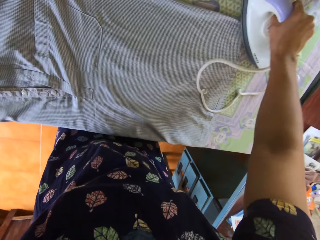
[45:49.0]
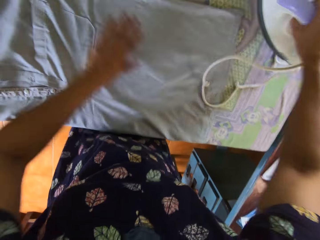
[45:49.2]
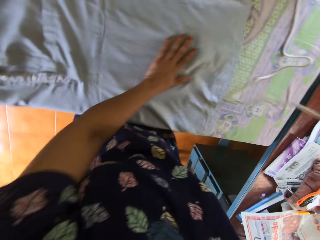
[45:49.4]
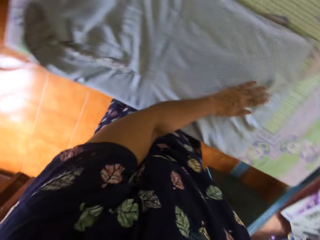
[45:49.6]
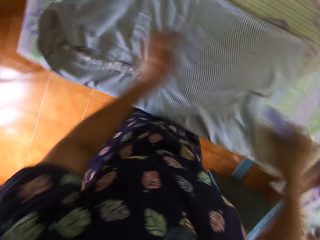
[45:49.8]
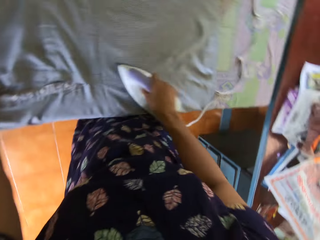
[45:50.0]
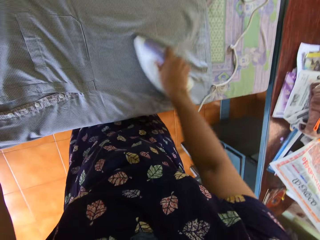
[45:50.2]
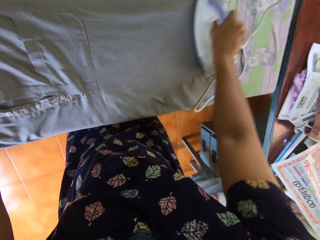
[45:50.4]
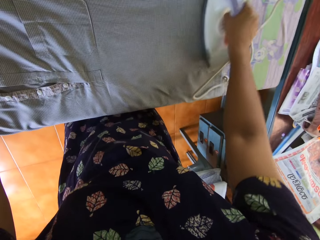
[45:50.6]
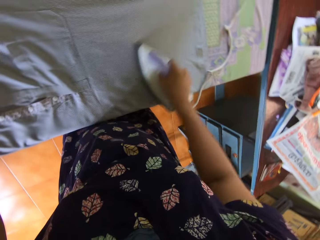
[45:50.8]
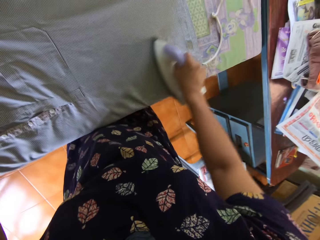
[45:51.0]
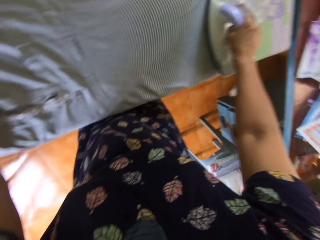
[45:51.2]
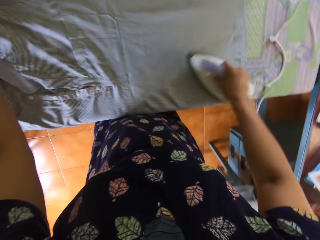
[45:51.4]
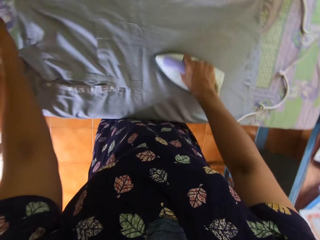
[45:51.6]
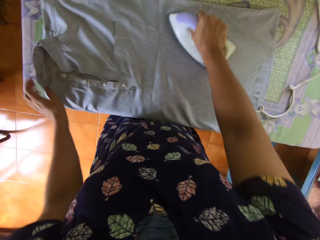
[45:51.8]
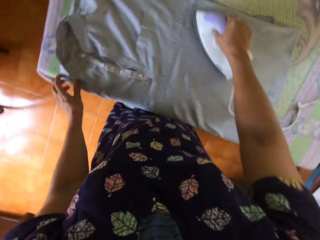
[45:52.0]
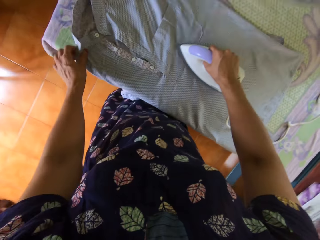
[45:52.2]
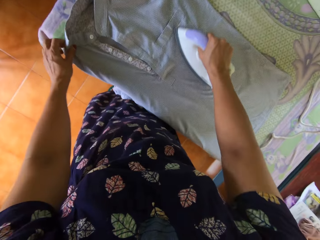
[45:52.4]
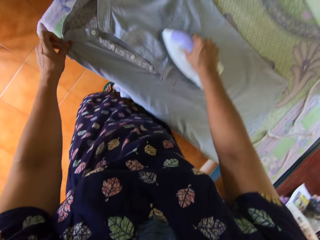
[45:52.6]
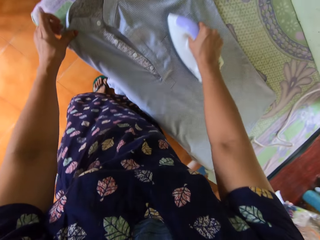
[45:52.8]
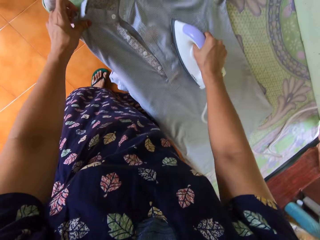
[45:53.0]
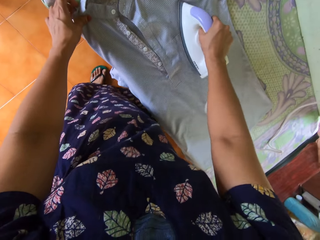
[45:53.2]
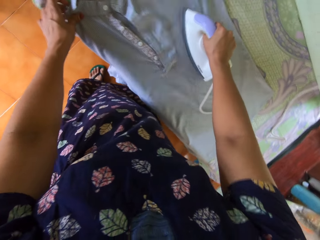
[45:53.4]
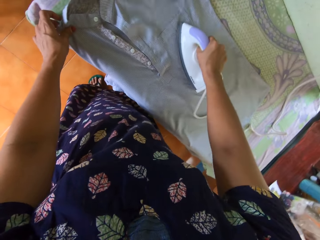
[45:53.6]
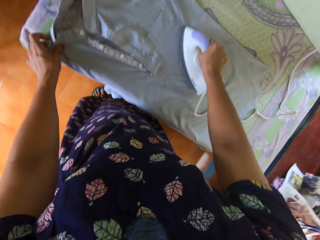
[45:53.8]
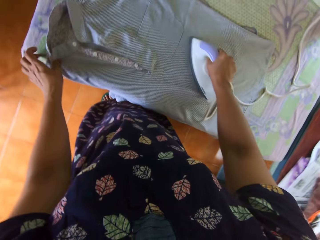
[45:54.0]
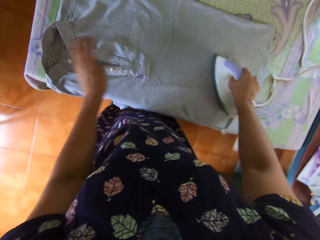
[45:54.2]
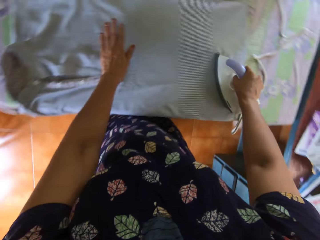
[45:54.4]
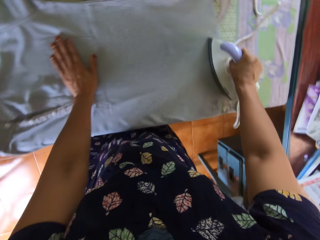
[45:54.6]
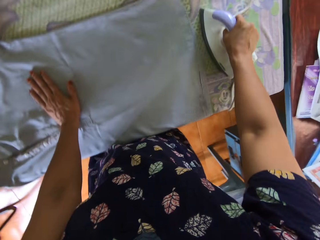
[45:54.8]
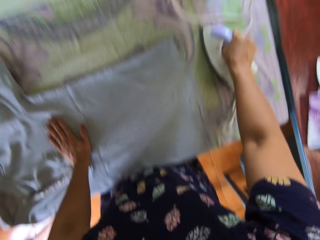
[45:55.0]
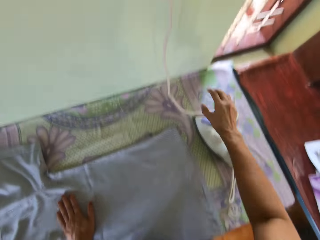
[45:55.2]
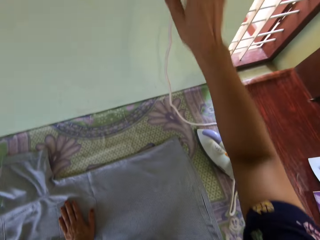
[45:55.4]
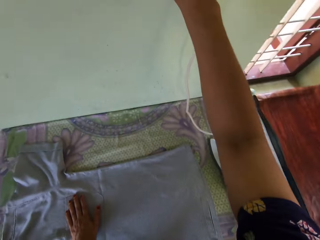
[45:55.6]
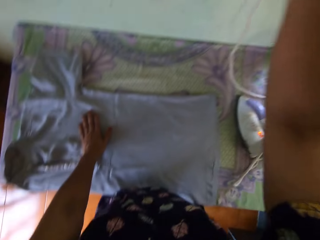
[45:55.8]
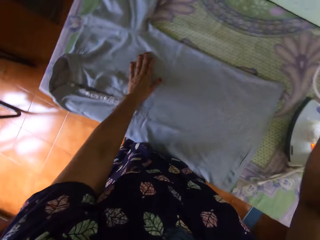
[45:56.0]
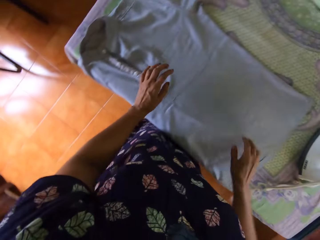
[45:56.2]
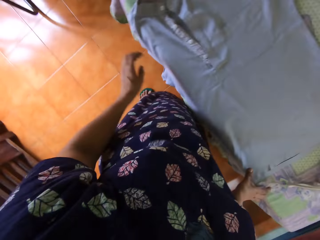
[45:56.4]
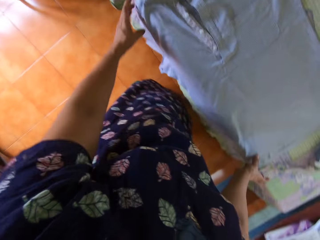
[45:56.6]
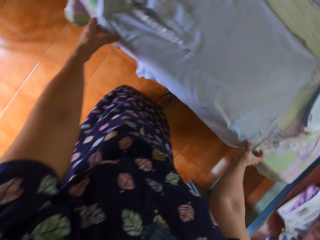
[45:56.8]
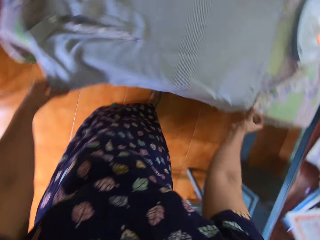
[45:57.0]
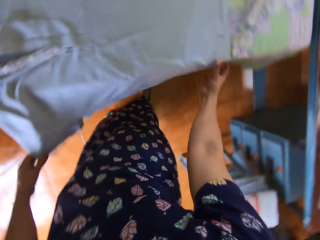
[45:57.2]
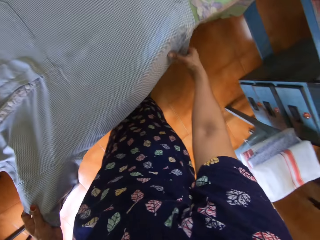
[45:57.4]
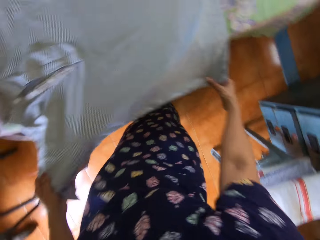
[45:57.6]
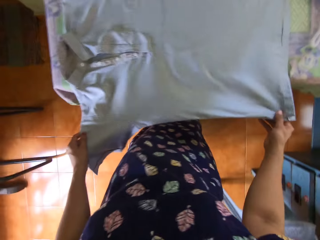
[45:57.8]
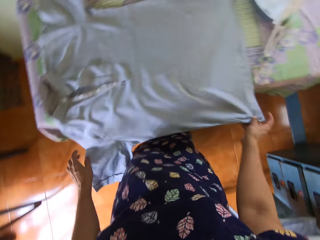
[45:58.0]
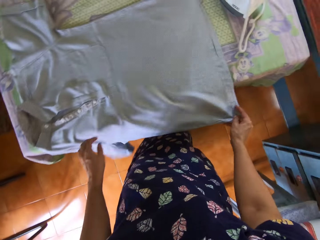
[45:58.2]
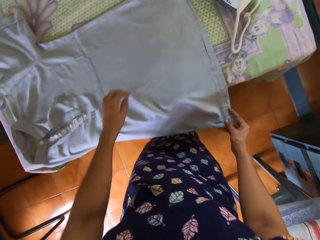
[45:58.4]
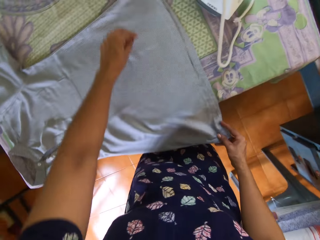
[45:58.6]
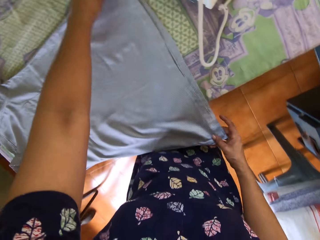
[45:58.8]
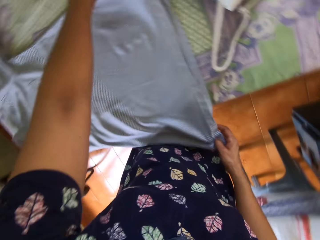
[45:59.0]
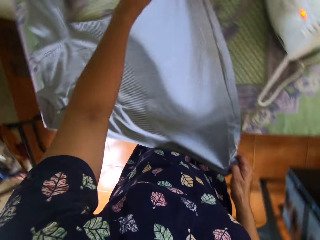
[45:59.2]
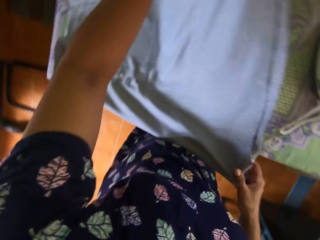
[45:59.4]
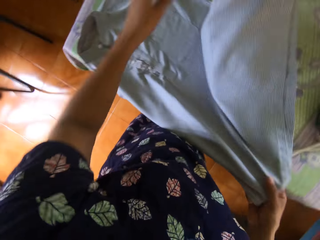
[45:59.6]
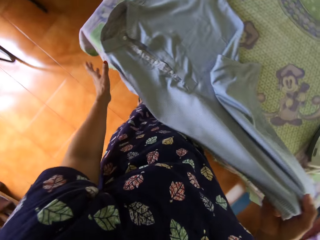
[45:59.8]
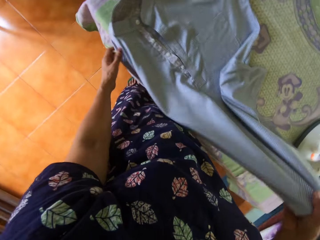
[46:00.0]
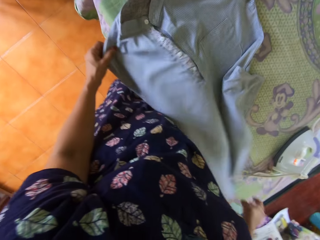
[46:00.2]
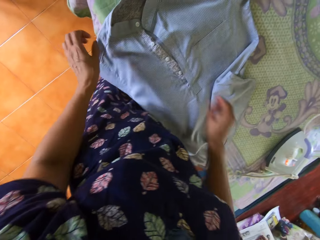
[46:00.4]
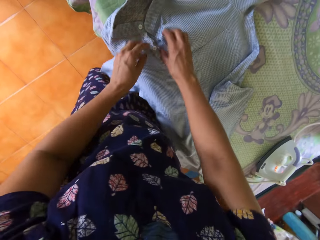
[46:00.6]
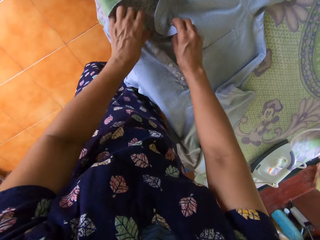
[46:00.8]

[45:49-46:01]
The camera wearer touches the polo with her left hand. She places her left hand on the polo. She removes her right hand from the pressing iron. She puts off the switch. She touches the switch on a wall with her right hand. She straightens the shirt. She adjusts the polo with both hands.

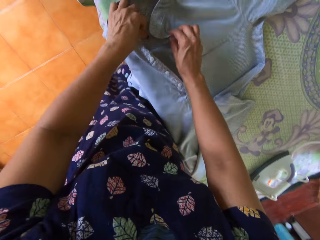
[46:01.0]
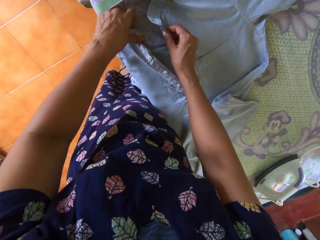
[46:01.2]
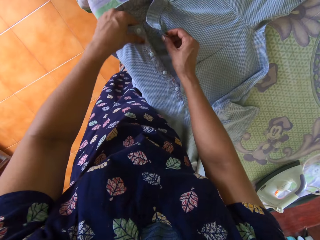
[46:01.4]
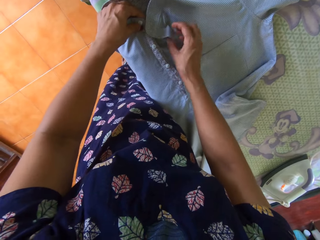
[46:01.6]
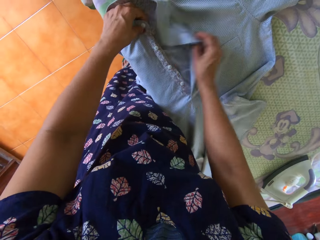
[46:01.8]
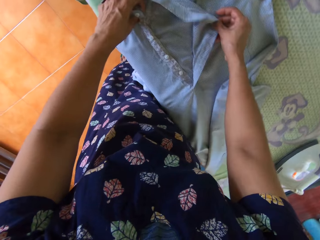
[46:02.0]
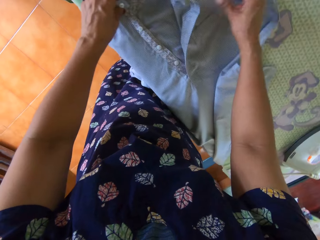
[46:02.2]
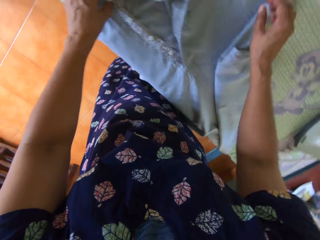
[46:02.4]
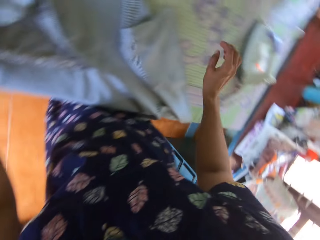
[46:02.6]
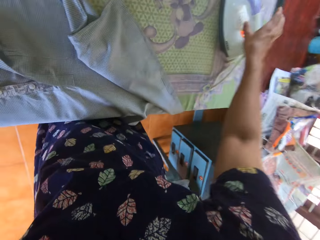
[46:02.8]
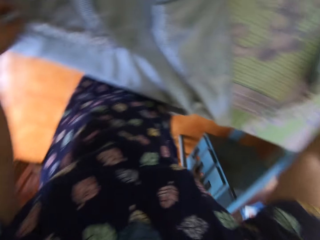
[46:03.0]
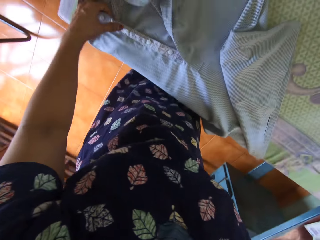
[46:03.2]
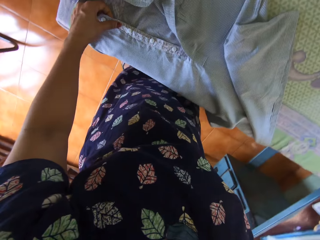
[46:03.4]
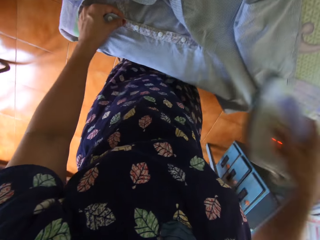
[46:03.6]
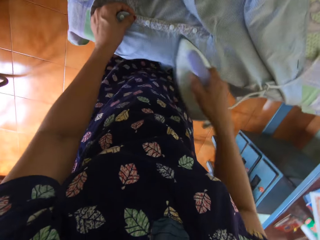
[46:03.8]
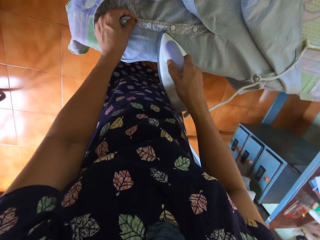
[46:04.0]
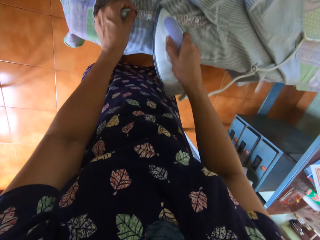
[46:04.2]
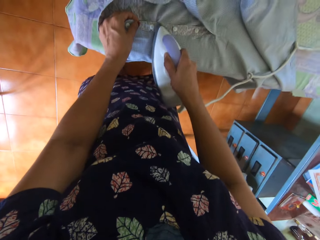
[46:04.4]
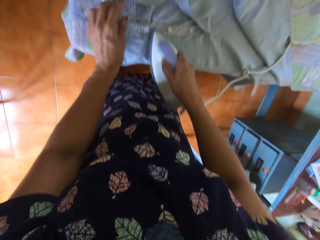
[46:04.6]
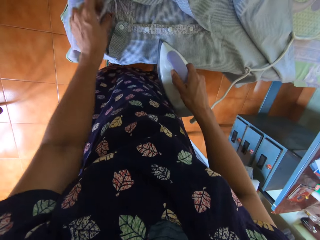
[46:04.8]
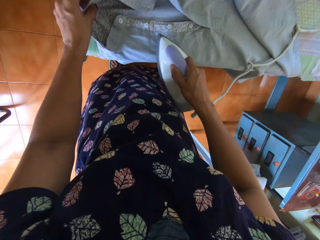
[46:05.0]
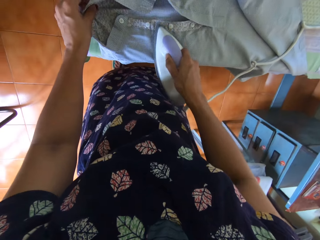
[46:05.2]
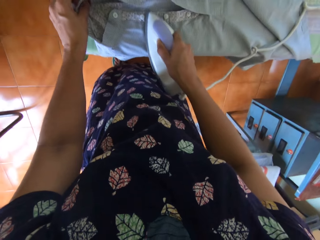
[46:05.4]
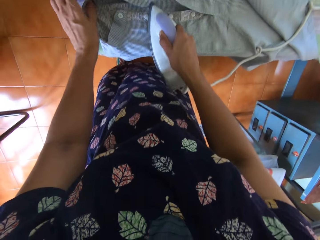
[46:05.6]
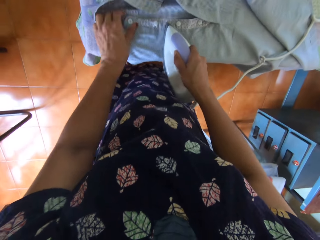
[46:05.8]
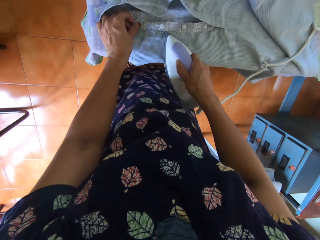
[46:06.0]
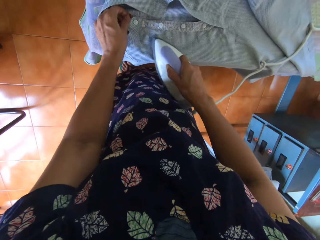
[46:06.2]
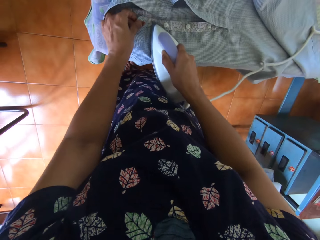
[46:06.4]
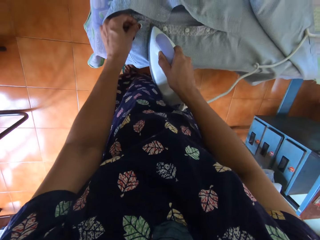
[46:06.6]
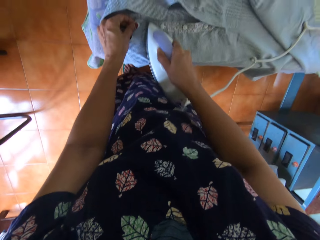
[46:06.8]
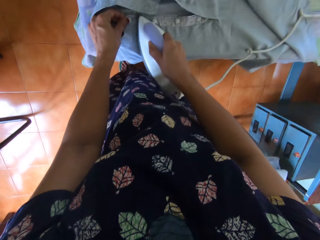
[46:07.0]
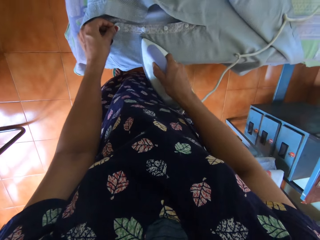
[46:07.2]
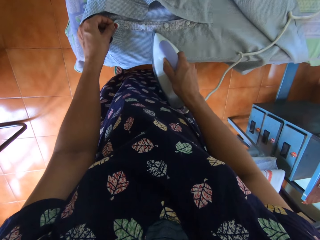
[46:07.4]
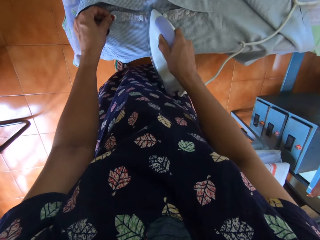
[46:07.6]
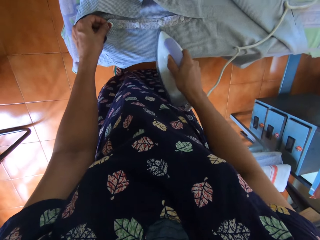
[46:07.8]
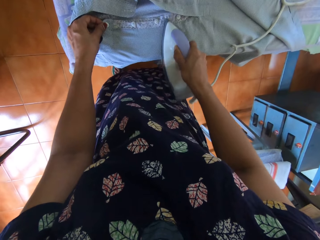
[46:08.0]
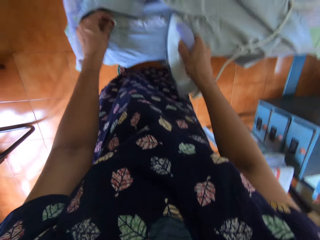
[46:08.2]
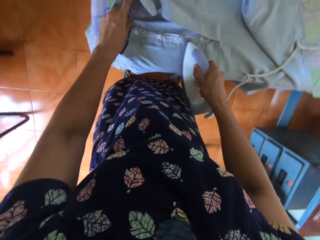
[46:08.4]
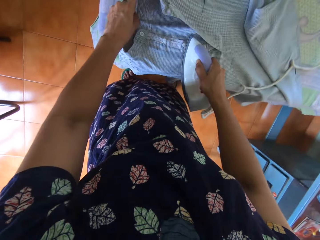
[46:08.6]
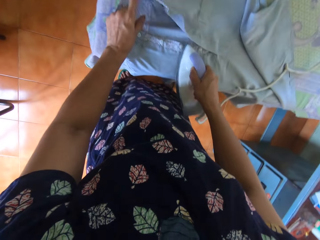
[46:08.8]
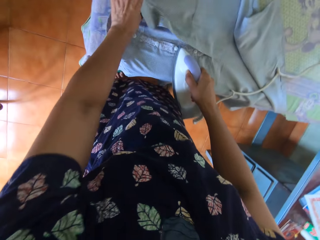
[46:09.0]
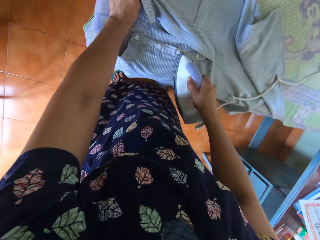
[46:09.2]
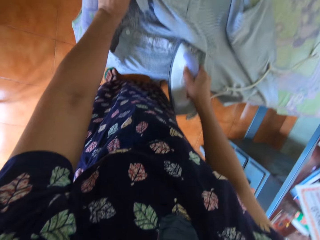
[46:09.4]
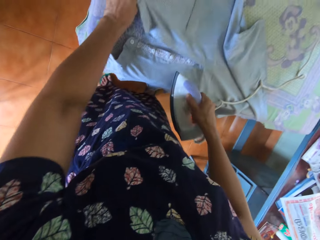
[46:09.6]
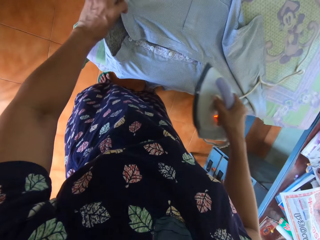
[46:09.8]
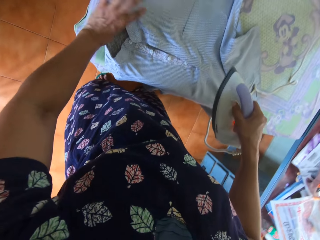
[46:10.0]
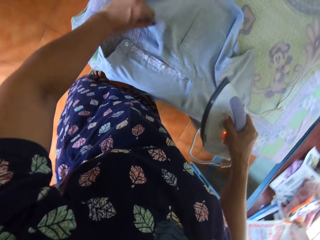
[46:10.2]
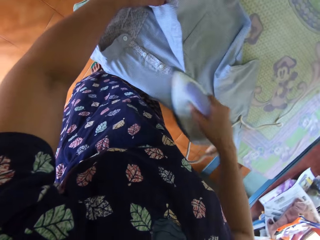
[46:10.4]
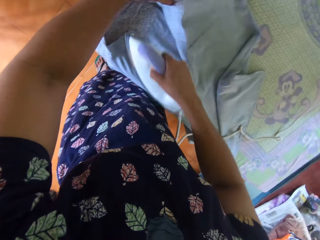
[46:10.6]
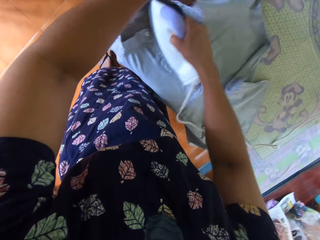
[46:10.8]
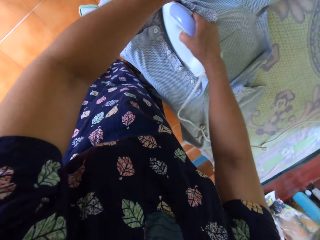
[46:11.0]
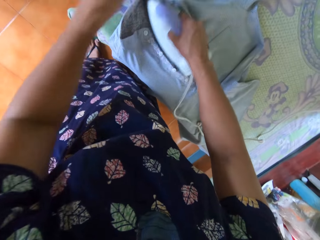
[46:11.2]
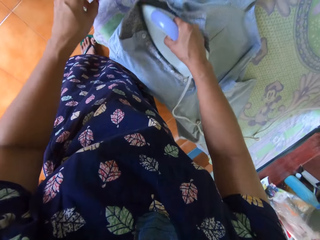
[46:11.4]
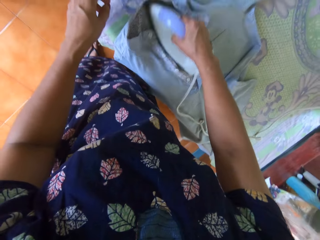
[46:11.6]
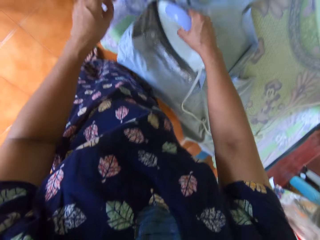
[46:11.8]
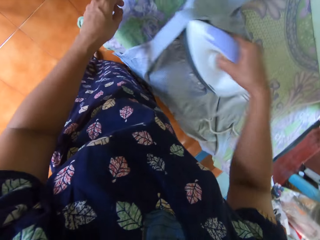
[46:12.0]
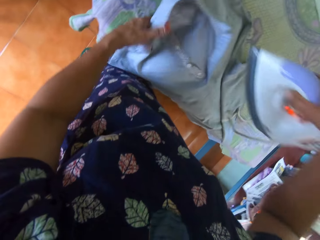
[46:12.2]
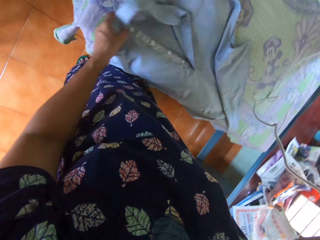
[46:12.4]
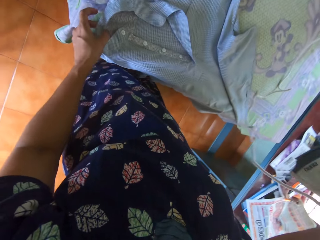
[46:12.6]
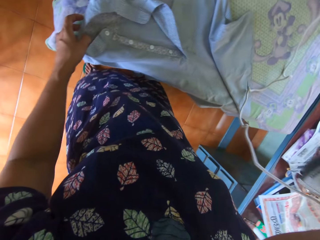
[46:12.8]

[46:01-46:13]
The camera wearer picks up the pressing iron from the table with her right hand. She straightens the polo with the pressing iron. She adjusts the polo with her left hand.
